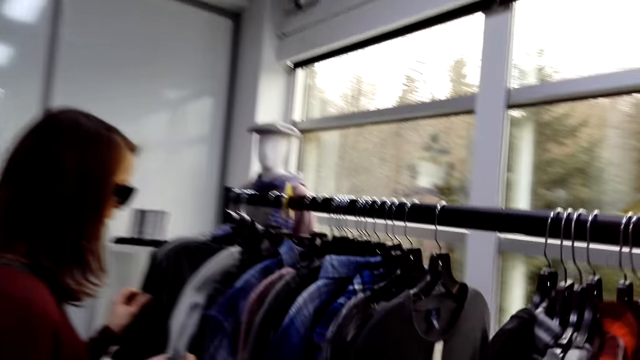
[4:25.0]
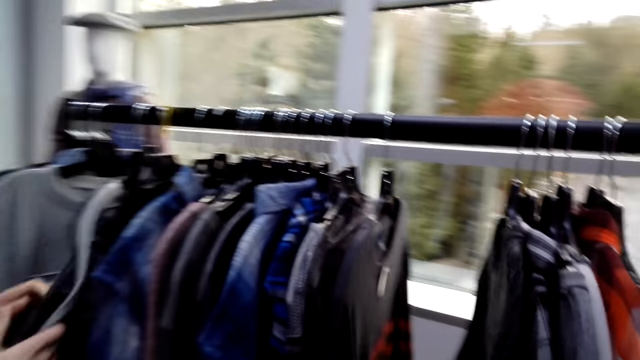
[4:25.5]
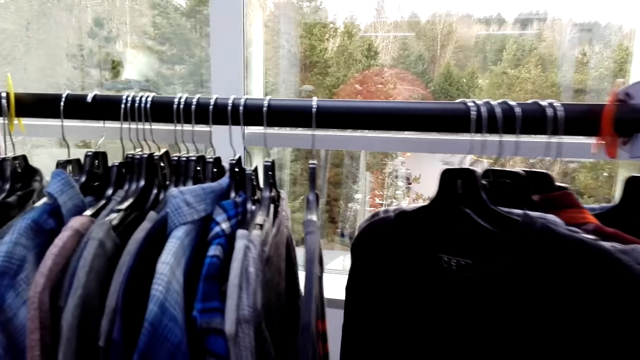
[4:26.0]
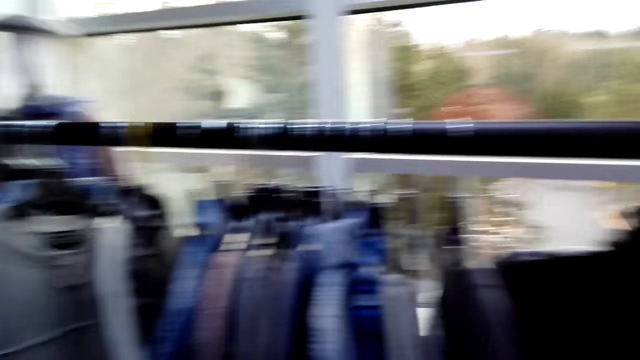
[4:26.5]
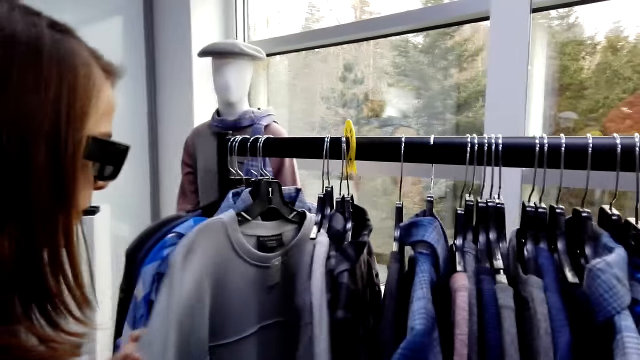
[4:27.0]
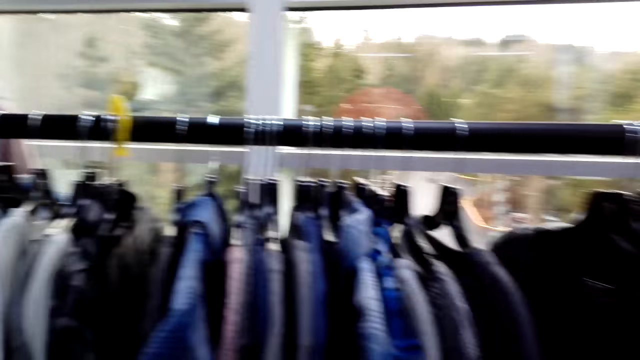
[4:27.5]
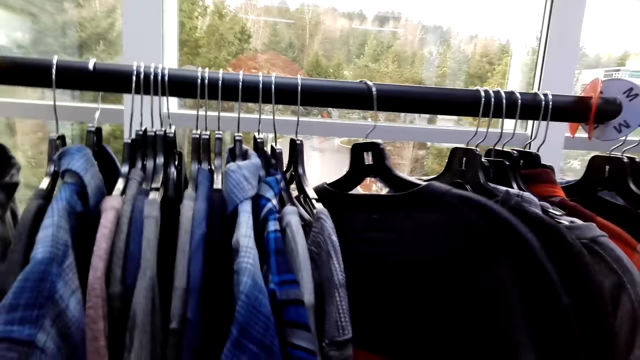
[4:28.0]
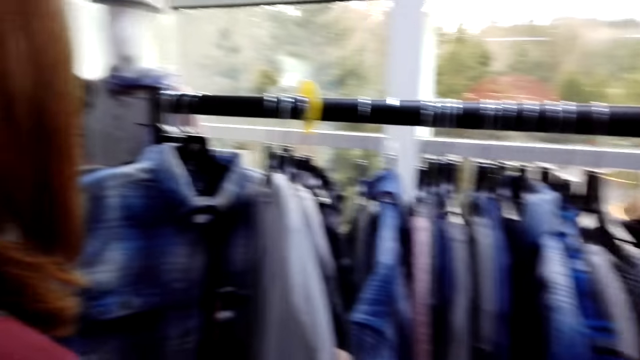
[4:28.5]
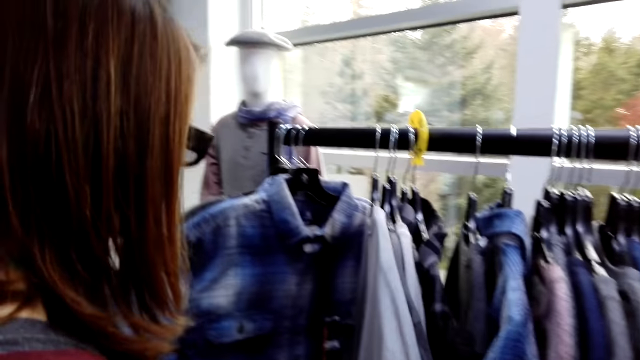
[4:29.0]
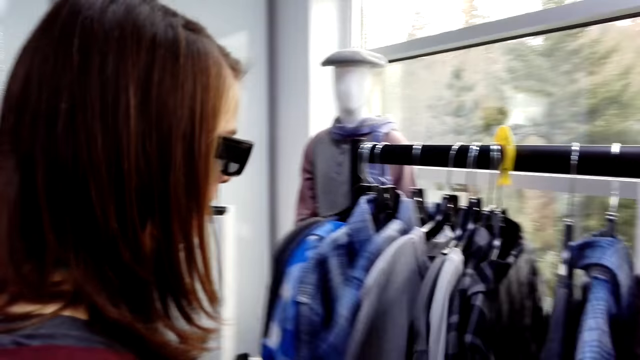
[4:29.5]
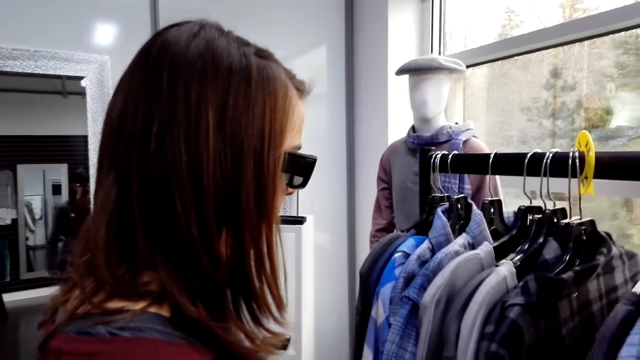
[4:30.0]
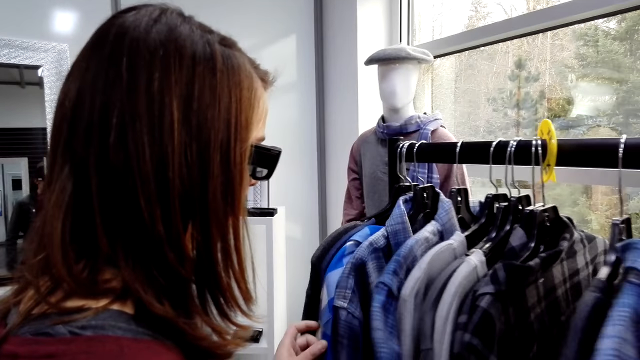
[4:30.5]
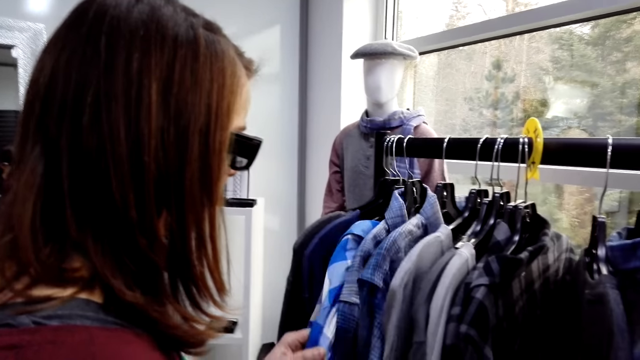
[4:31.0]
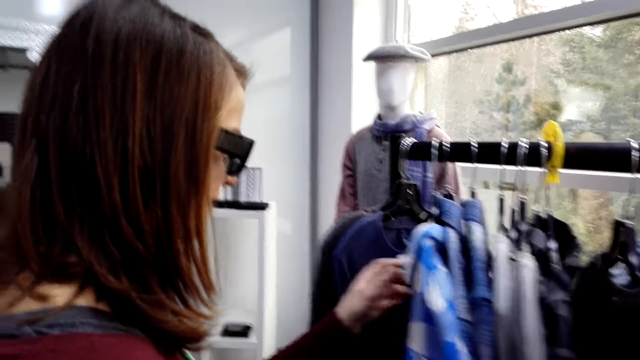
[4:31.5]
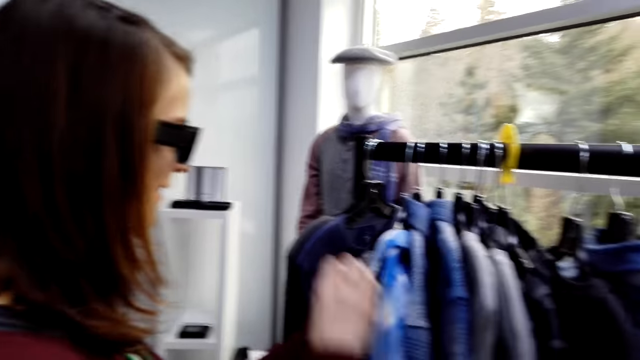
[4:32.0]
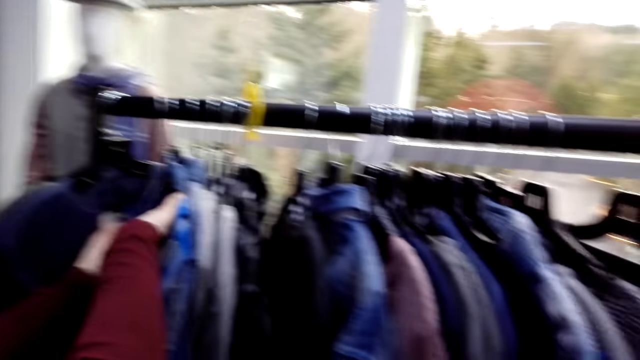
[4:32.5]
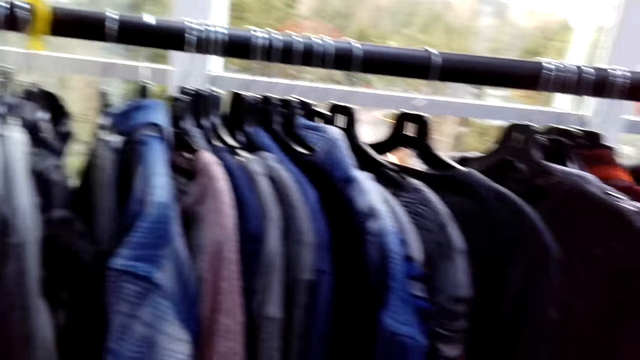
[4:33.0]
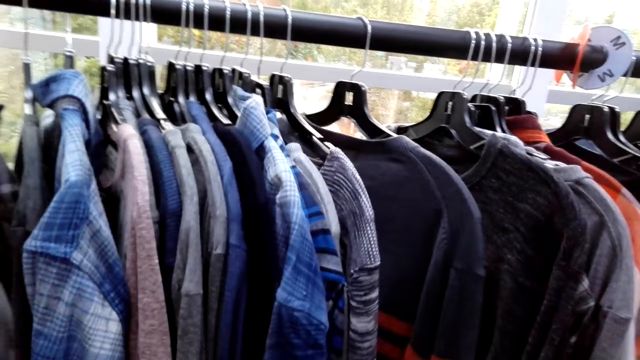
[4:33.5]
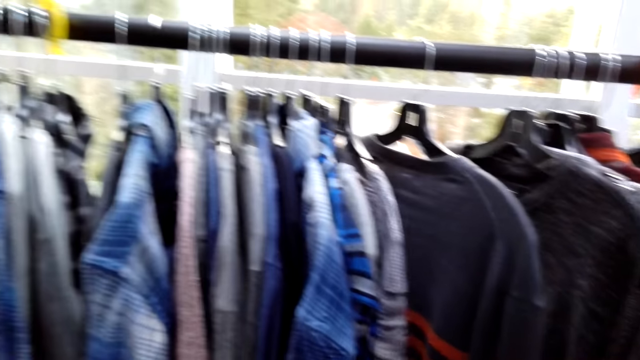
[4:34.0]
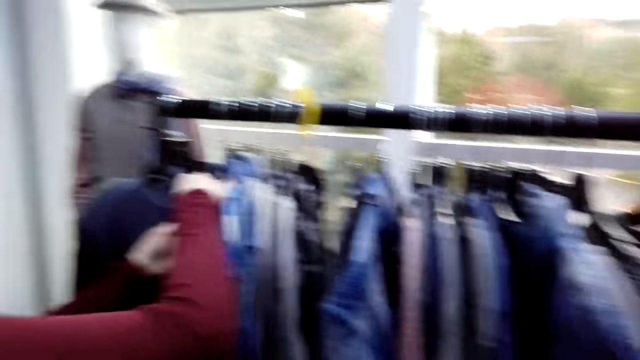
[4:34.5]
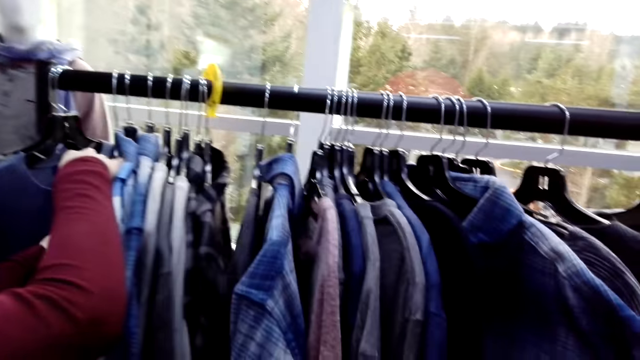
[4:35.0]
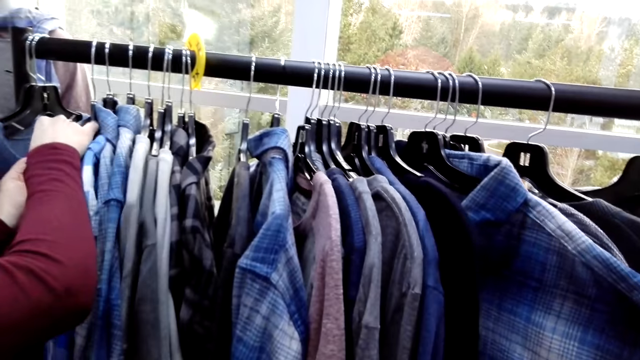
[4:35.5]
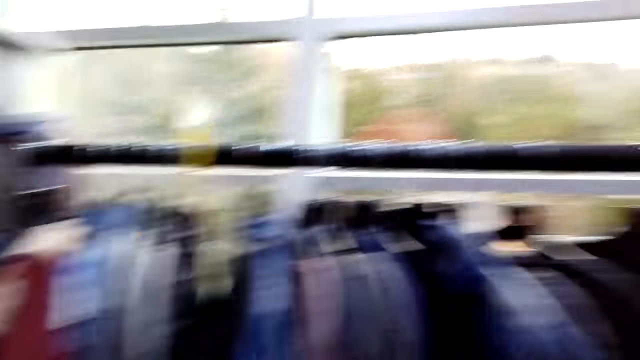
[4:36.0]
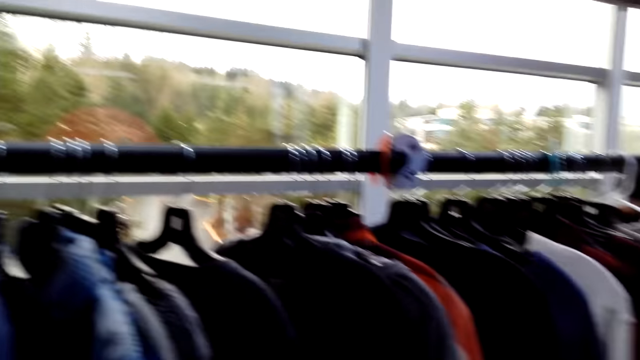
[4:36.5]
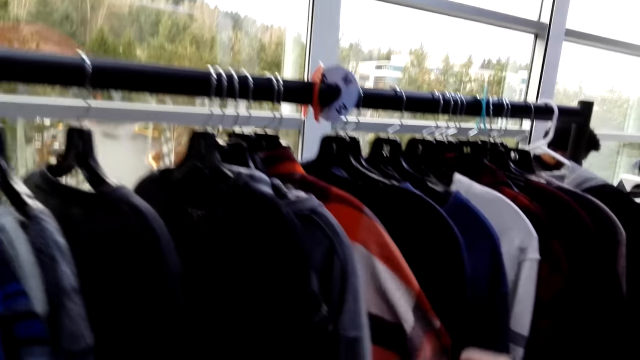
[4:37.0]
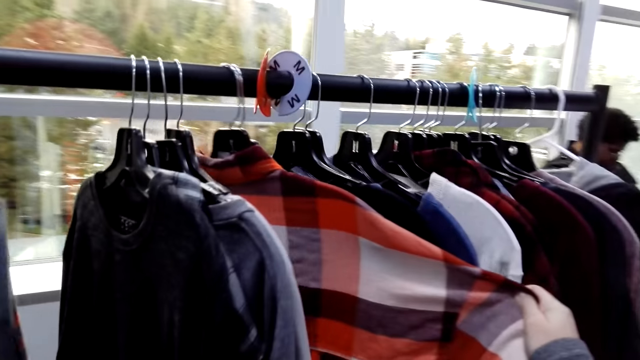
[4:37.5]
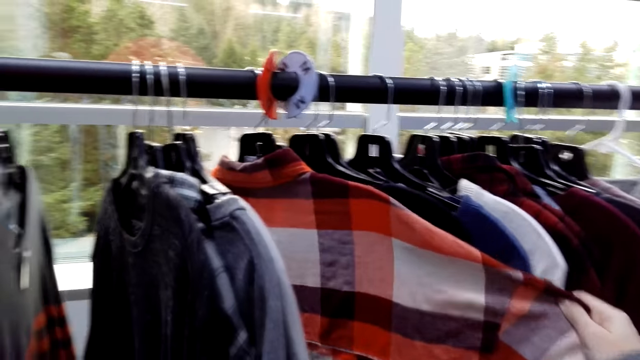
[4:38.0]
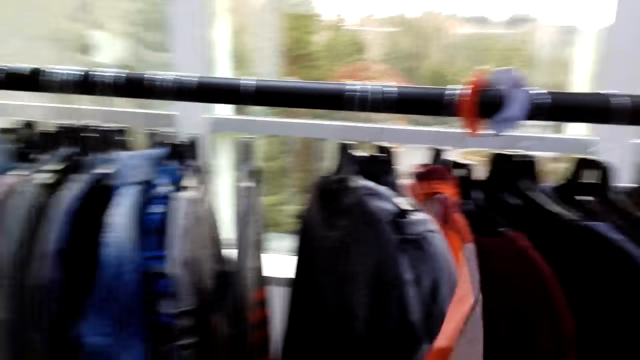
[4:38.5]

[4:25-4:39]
The camera wearer stands beside a woman. They converse to the woman. The woman looks through the shirts and touches the cloths. The camera wearer looks at the cloths. The woman touches a price tag. The camera wearer touches the cloths. They converse to the woman. They look at the cloths. They touch a cloth.

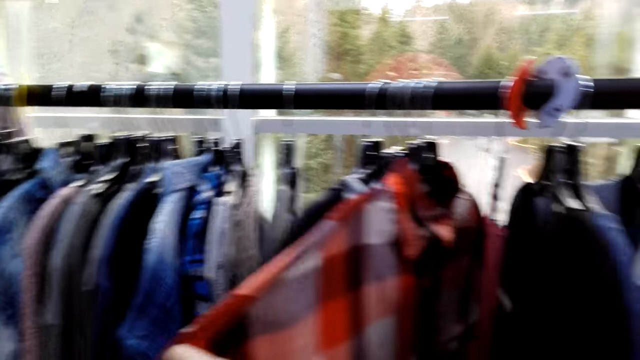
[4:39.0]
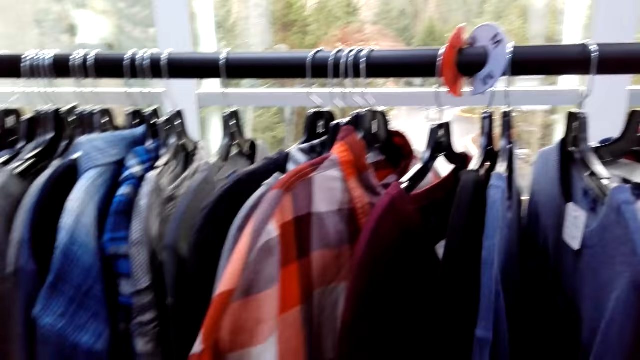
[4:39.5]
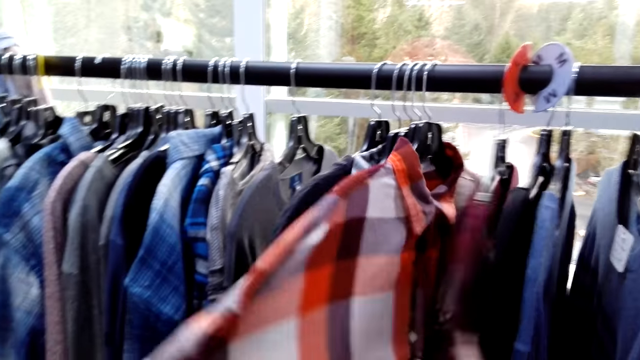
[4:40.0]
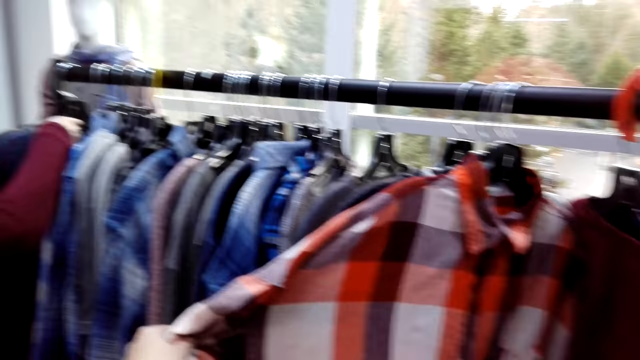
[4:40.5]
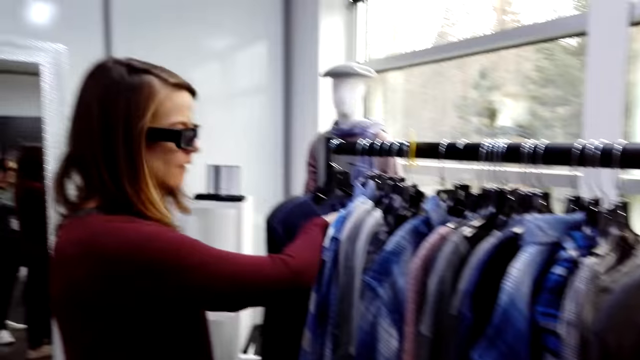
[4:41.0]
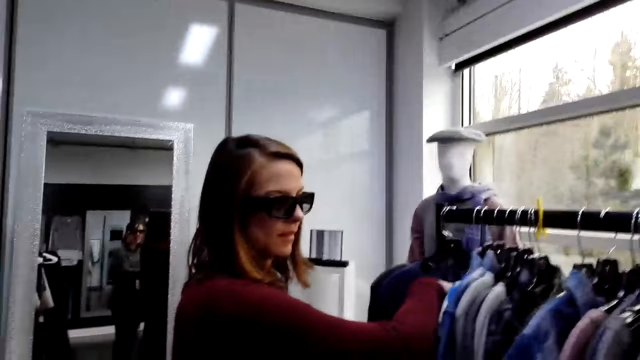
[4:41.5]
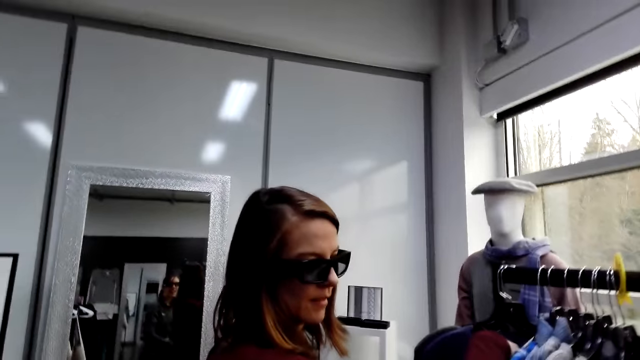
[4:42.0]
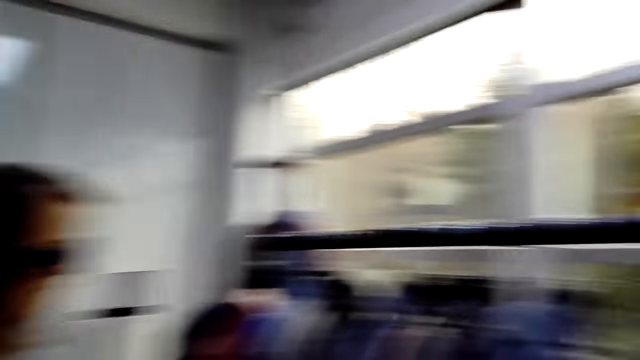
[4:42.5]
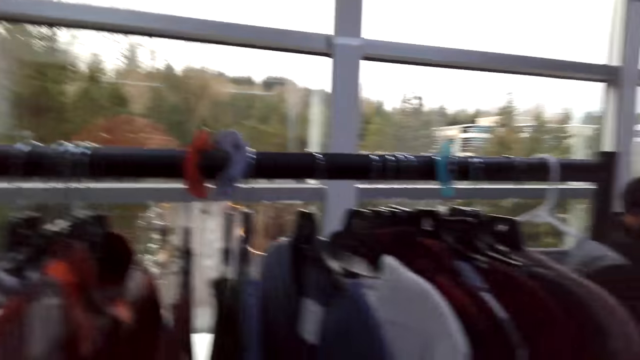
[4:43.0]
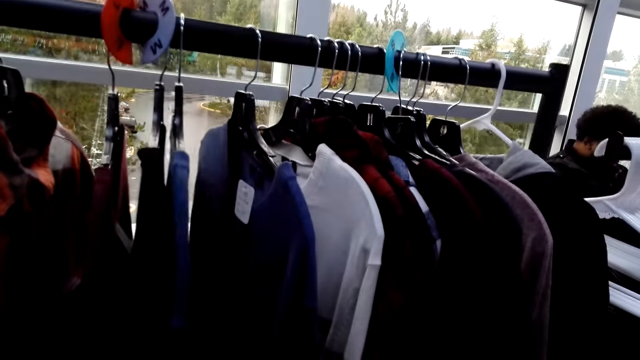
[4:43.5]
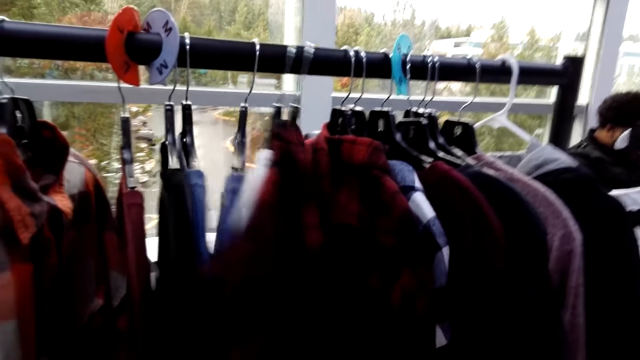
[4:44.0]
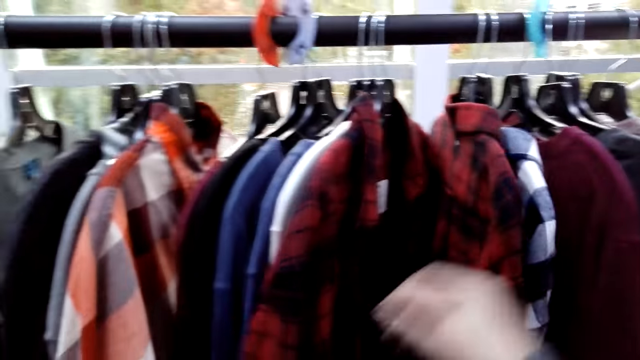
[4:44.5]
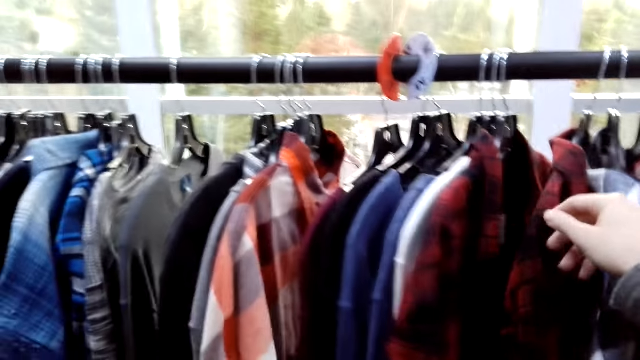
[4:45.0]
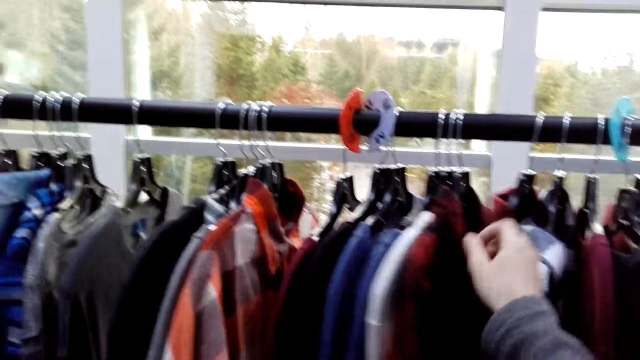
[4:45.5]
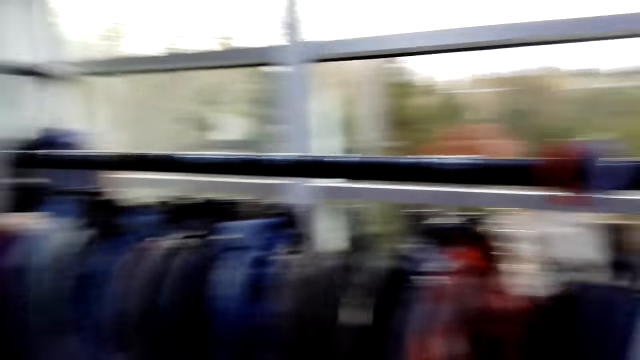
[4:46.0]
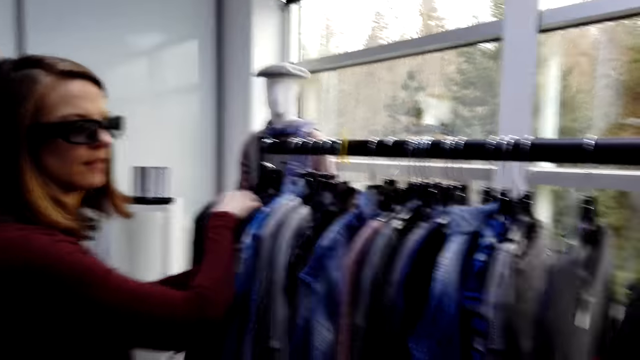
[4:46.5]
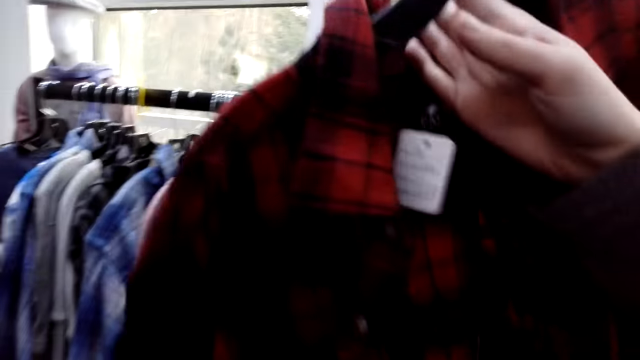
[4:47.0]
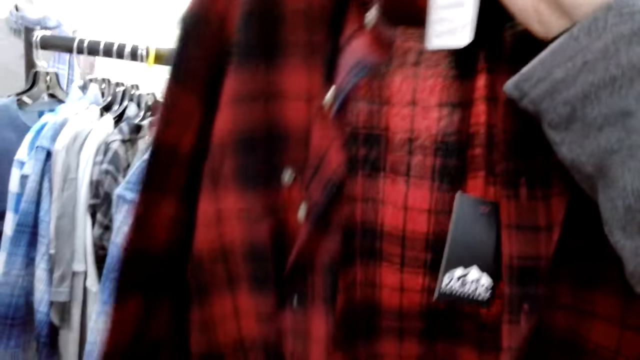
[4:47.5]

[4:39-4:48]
The camera wearer turns a cloth. They look at the woman. They touch the cloths. They take a cloth. They speak to the woman. They look at the woman. They look at the cloth. They remove the checked shirt from the rack stock.
